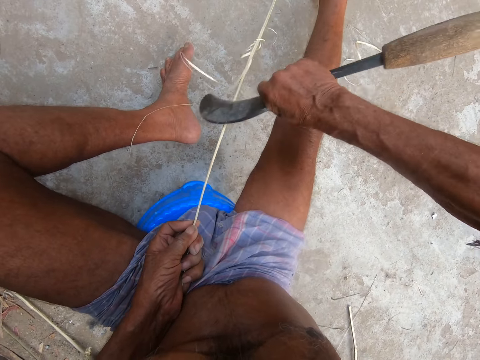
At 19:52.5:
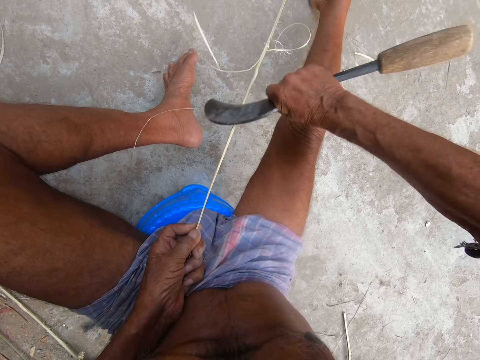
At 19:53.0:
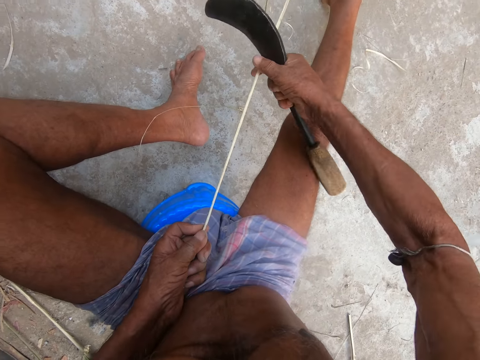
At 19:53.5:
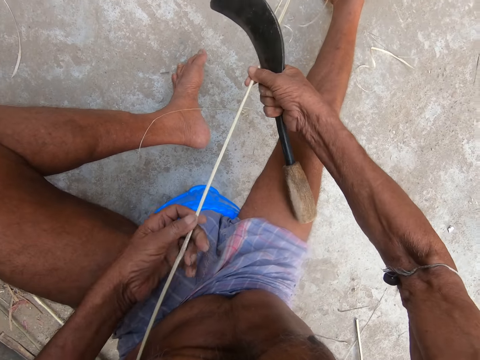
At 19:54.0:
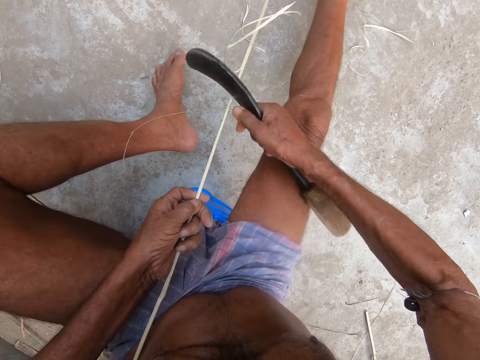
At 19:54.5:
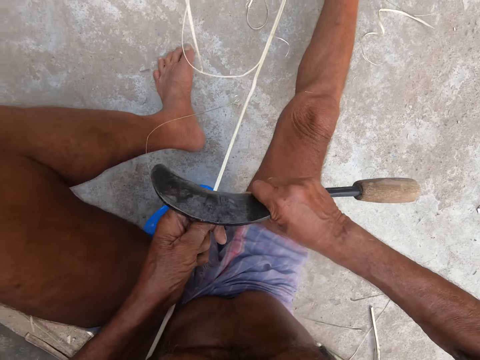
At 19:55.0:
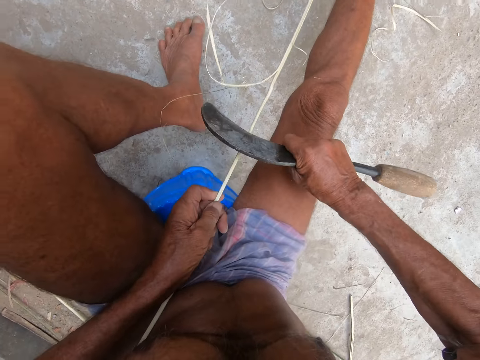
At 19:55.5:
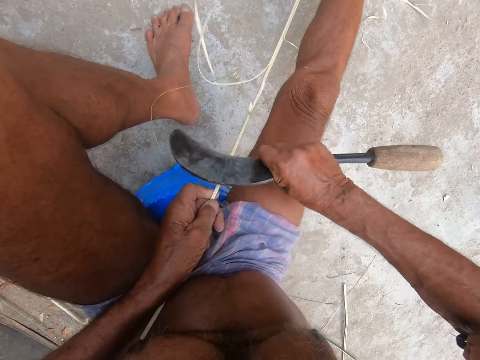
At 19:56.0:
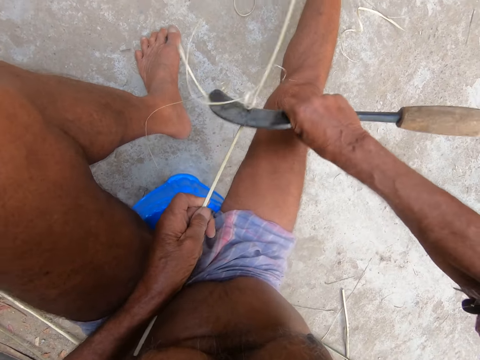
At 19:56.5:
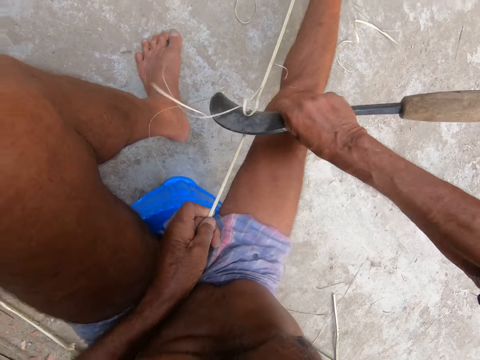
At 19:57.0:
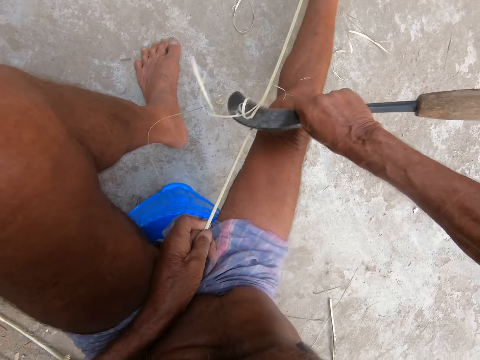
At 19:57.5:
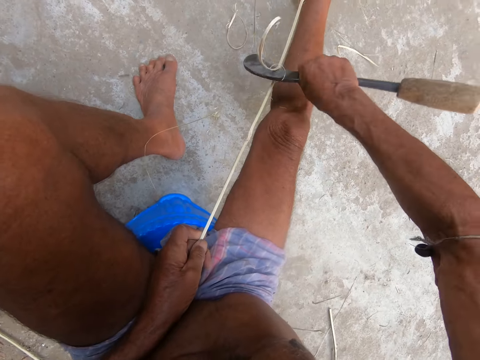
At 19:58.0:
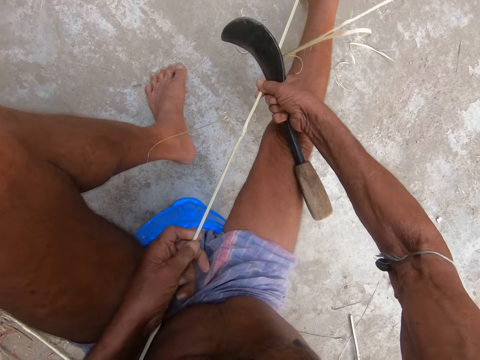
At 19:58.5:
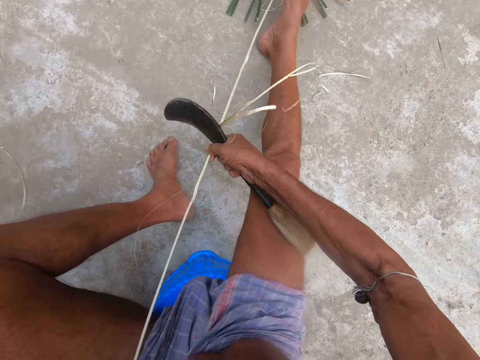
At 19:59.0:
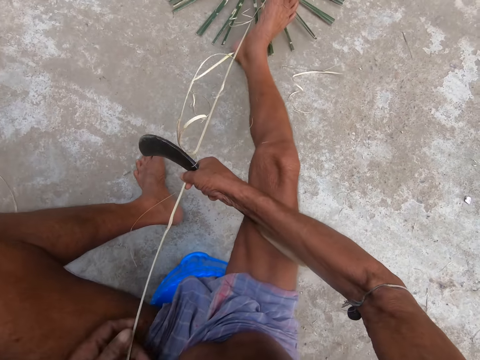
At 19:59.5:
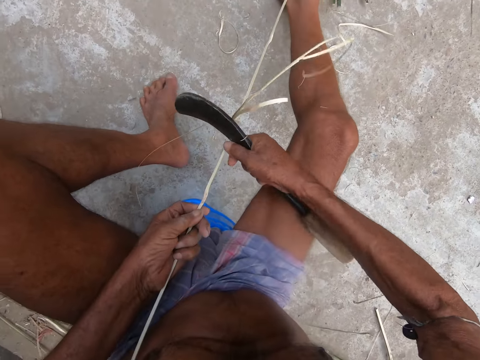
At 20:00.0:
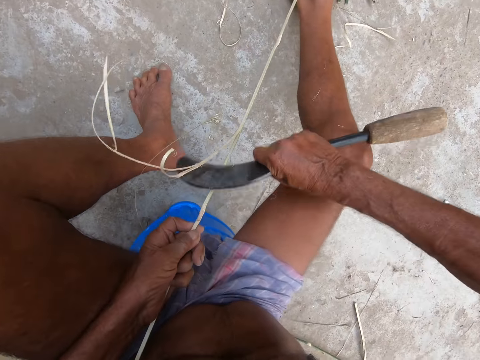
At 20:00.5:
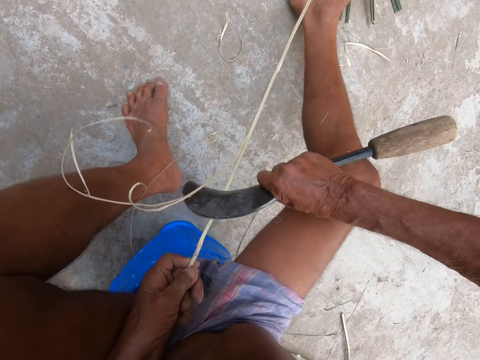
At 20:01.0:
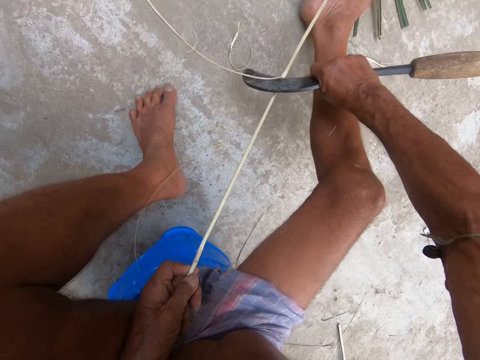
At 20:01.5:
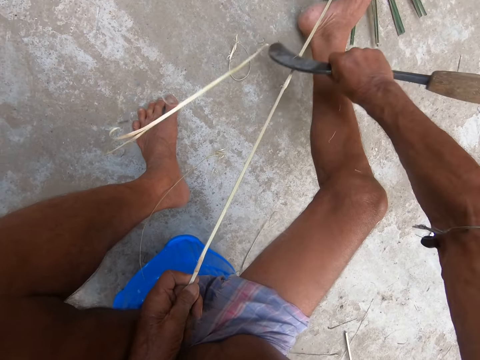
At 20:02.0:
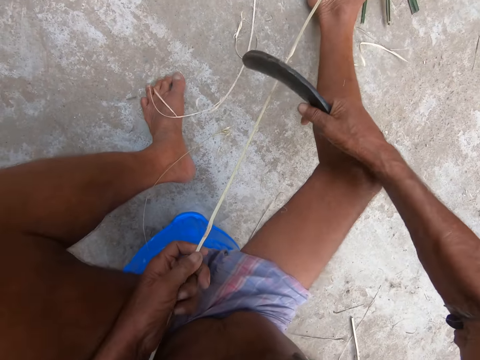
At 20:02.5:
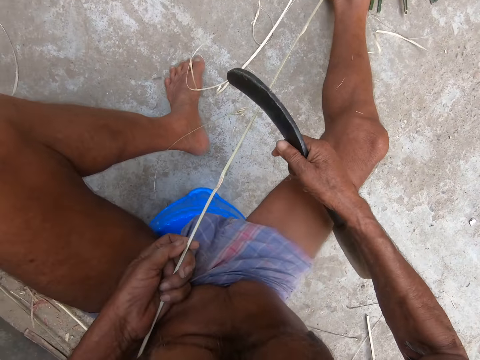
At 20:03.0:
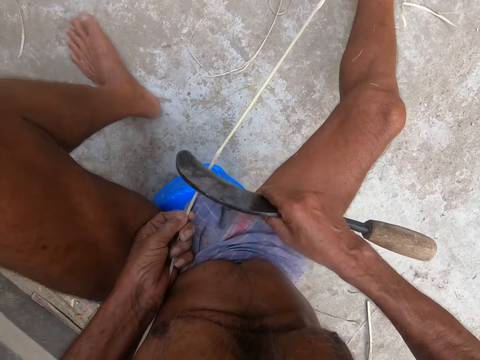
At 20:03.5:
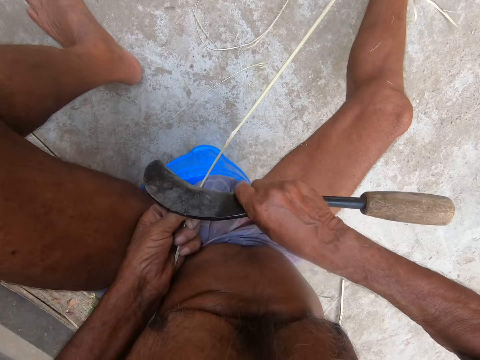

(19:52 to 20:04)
The camera wearer holds the bamboo rope. They cut the bamboo rope with the hook knife. They hold the bamboo rope. They cut the bamboo rope with the hook knife.

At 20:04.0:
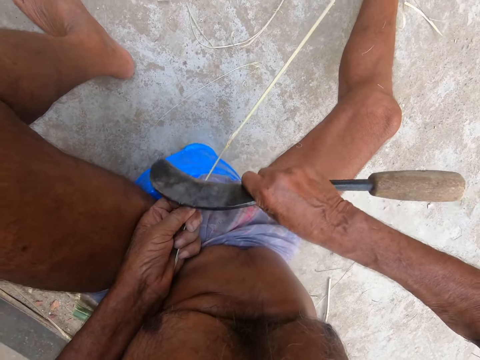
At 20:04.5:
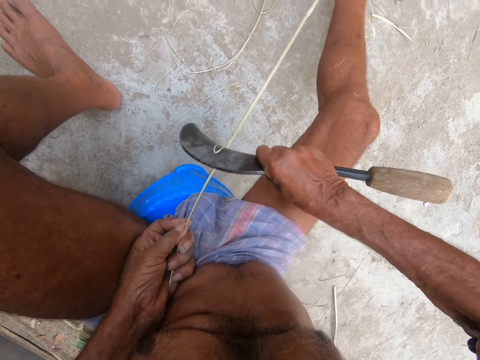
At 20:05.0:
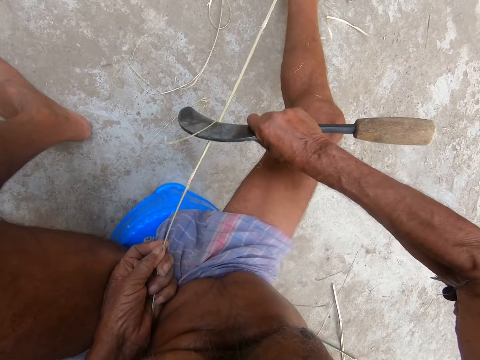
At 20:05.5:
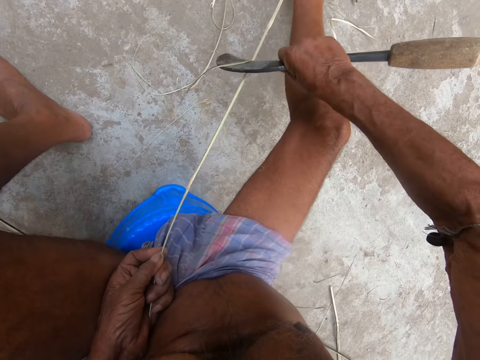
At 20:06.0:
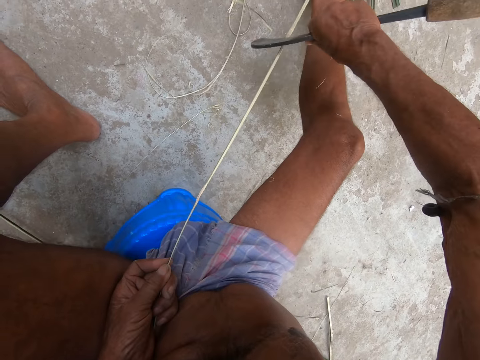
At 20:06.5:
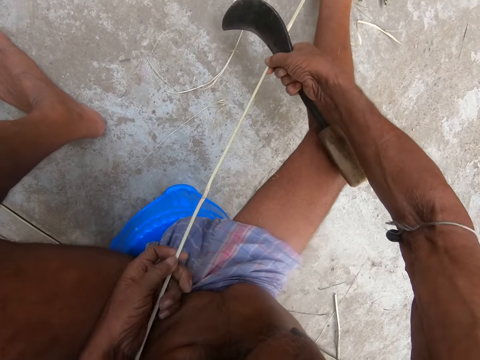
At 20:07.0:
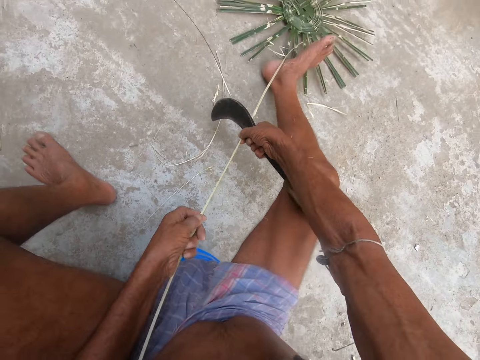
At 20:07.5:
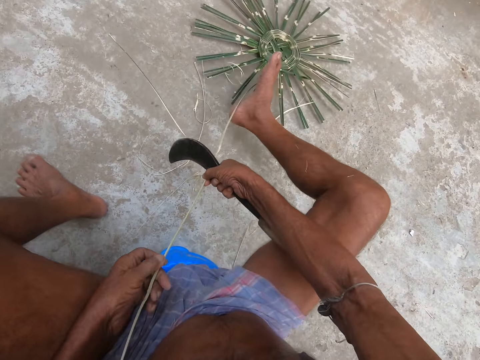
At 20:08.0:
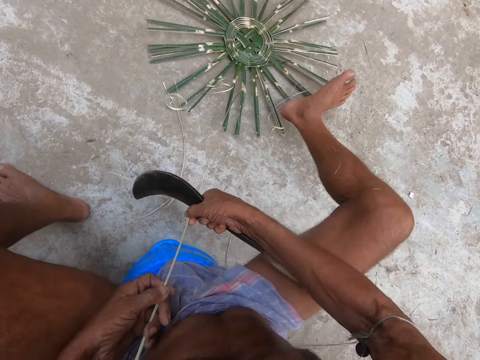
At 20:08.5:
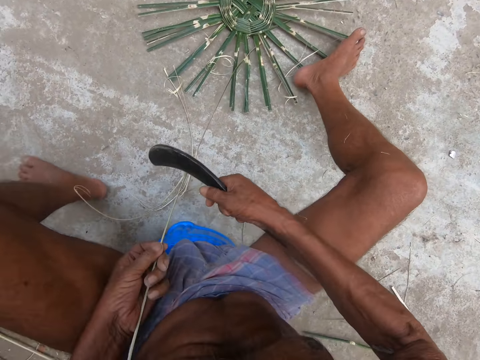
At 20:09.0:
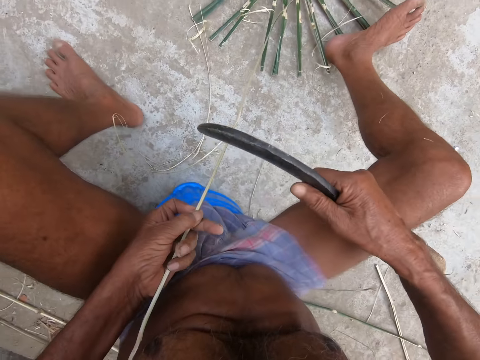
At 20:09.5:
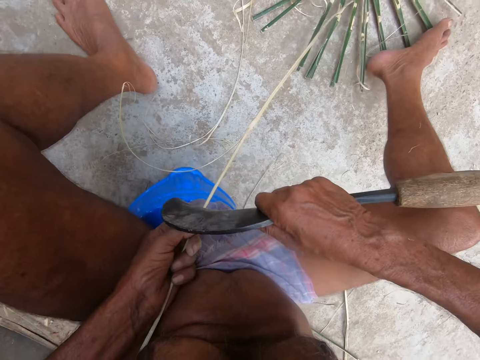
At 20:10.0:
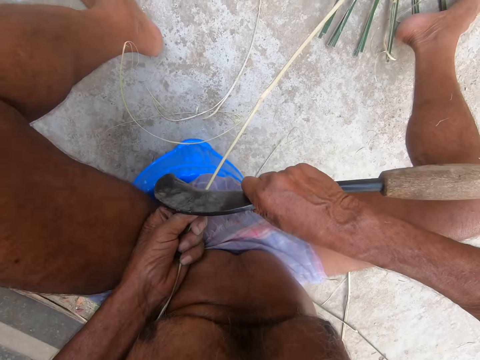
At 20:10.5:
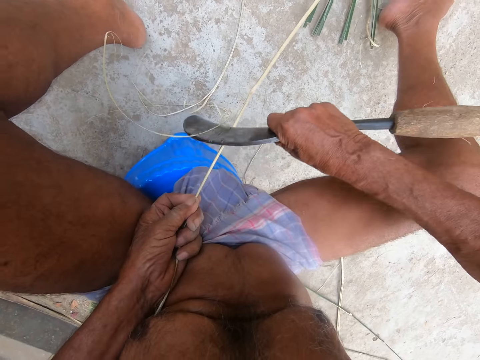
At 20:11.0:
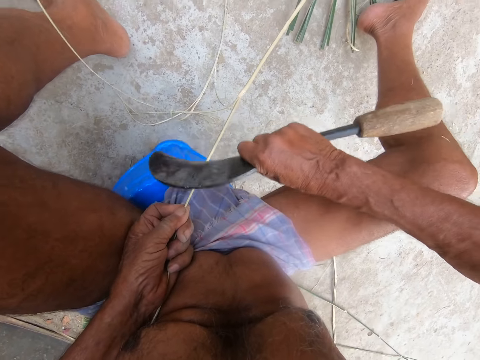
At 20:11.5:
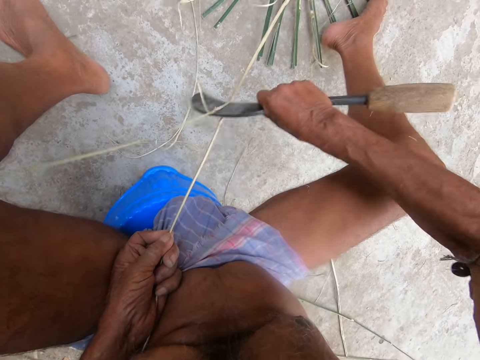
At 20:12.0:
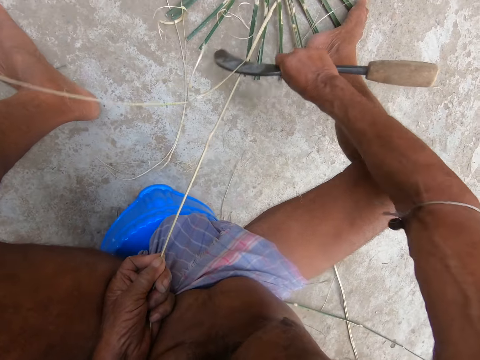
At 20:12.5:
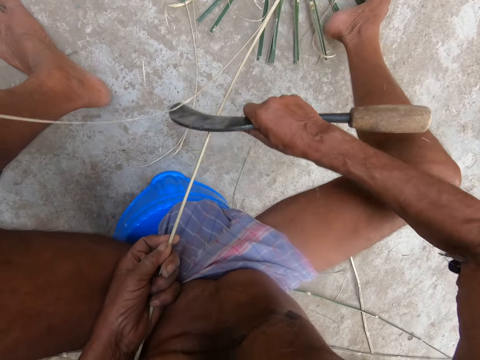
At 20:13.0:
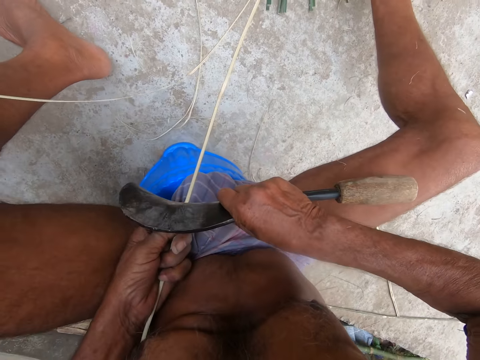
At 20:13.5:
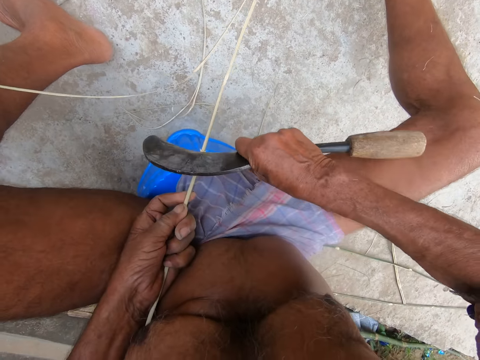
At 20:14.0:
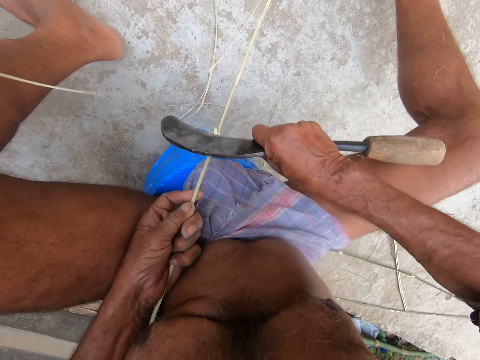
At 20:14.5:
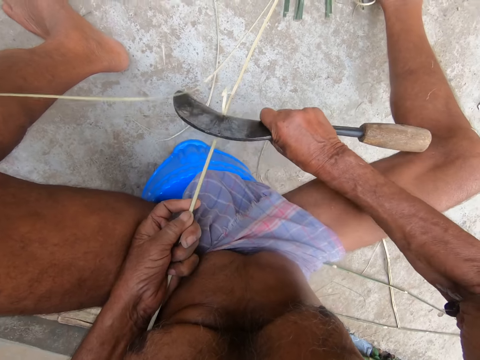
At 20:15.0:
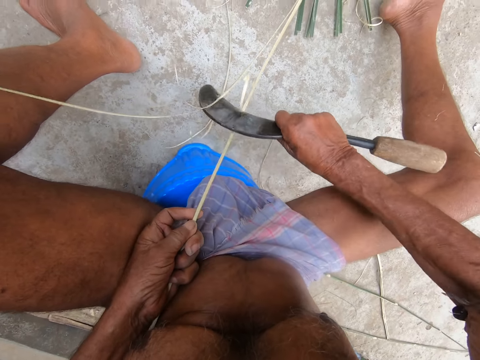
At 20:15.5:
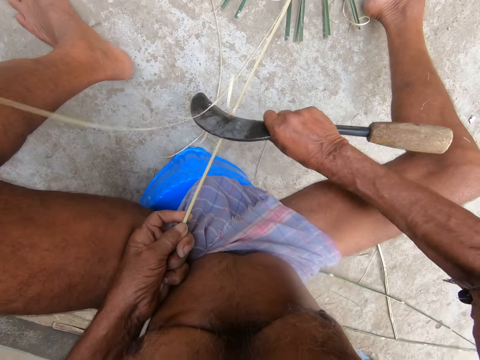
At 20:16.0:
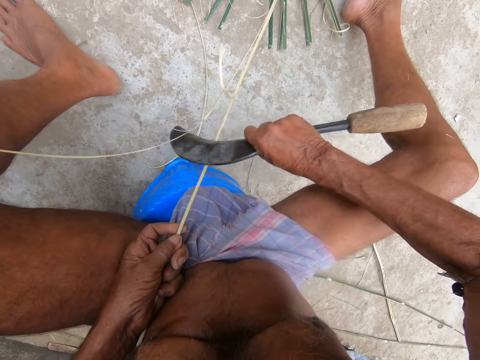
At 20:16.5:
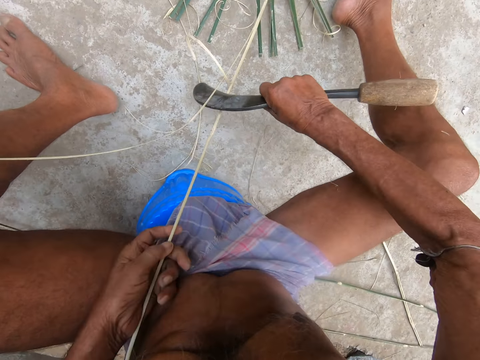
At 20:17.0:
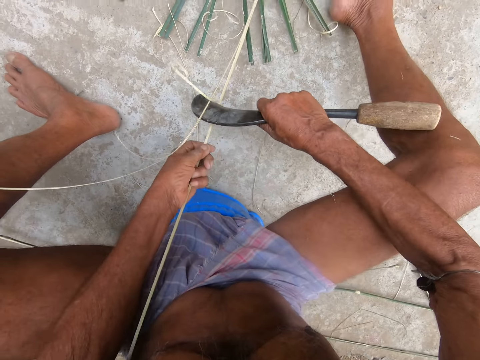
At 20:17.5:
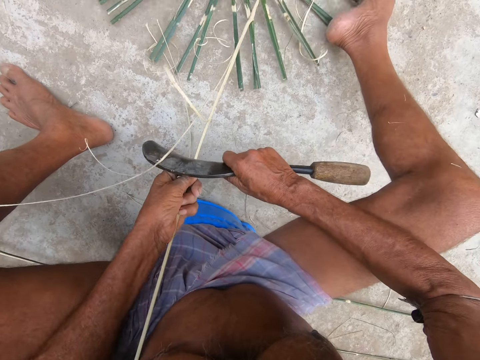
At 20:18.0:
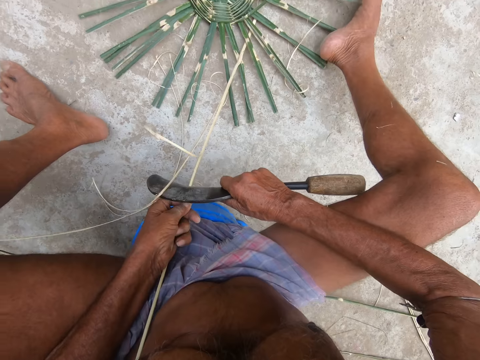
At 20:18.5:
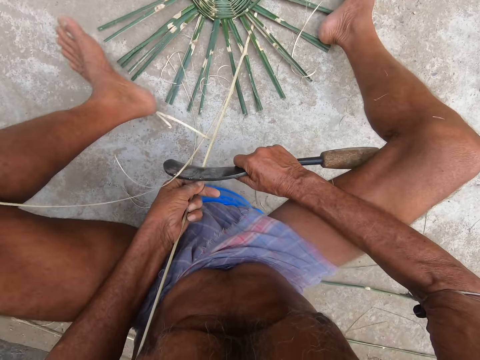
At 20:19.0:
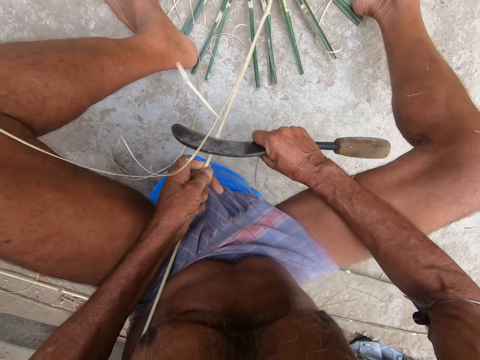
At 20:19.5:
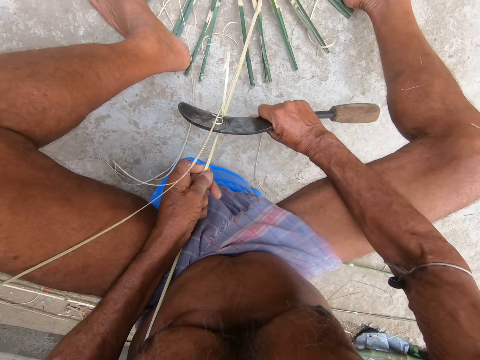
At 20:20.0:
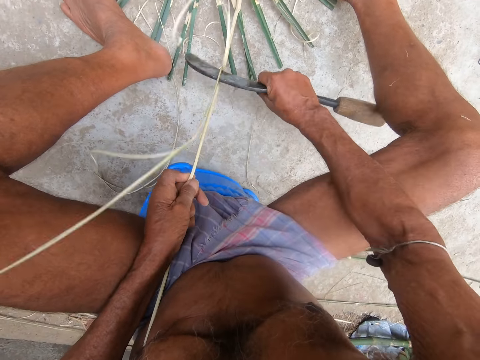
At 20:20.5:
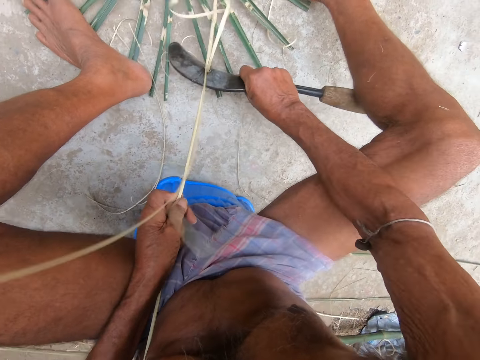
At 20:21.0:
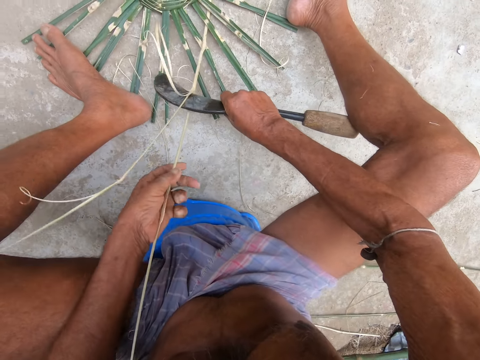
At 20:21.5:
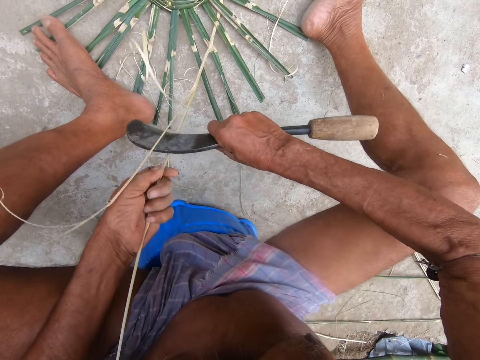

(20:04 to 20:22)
The camera wearer holds the bamboo rope and moves the bamboo rope. He cuts the bamboo rope with the hook knife. He moves the bamboo rope. He moves his left leg. He cuts the bamboo rope with the hook knife.
